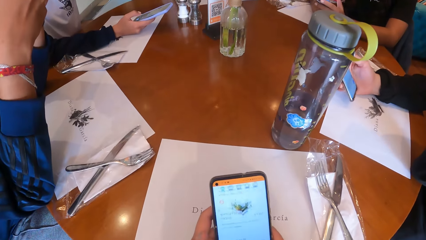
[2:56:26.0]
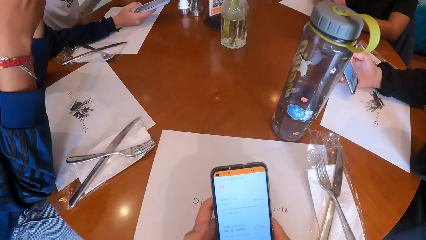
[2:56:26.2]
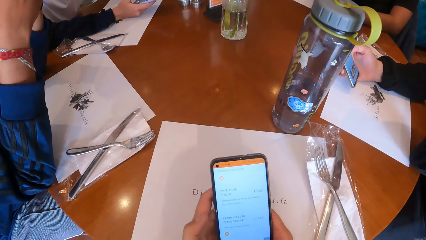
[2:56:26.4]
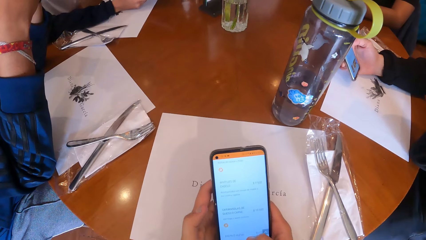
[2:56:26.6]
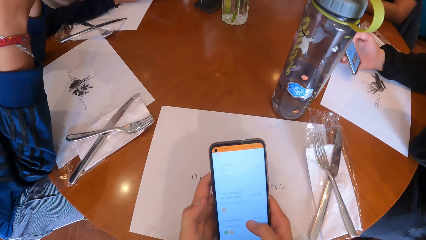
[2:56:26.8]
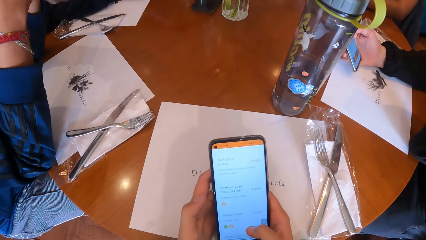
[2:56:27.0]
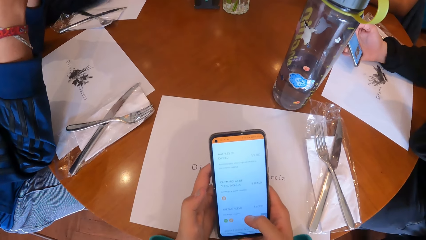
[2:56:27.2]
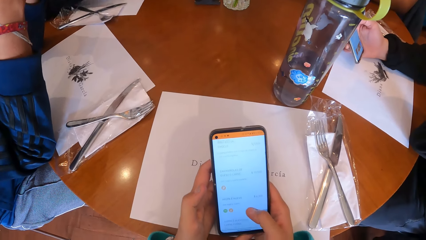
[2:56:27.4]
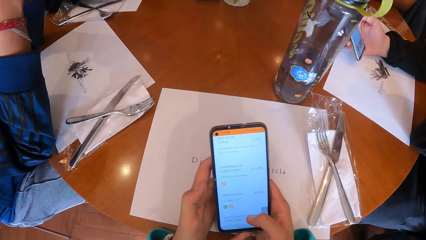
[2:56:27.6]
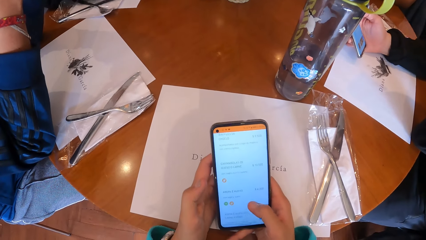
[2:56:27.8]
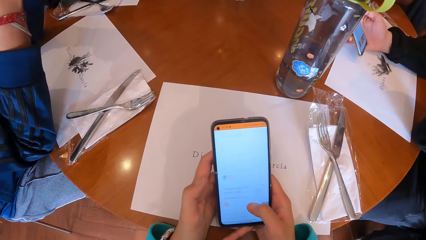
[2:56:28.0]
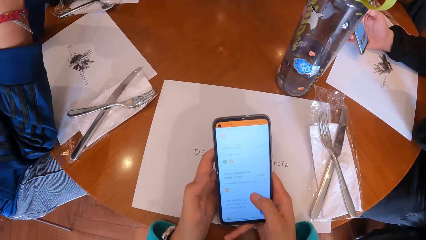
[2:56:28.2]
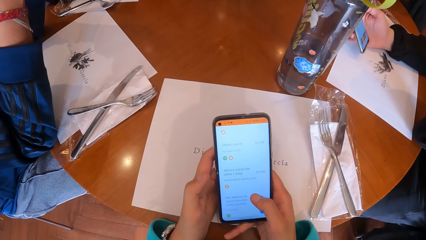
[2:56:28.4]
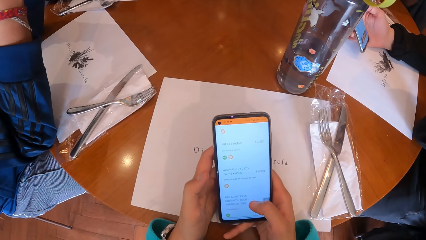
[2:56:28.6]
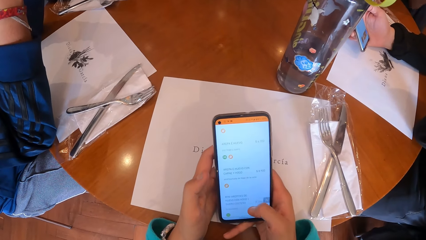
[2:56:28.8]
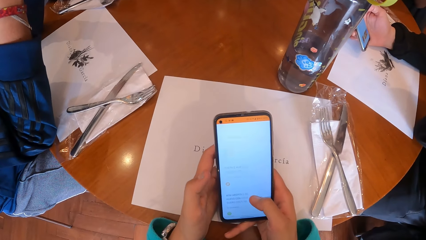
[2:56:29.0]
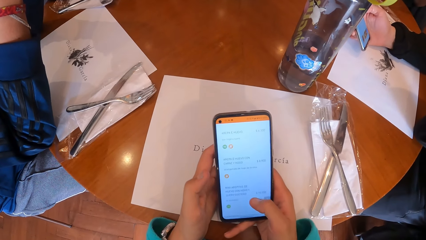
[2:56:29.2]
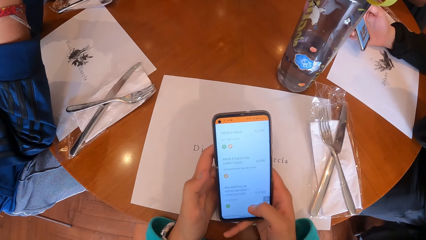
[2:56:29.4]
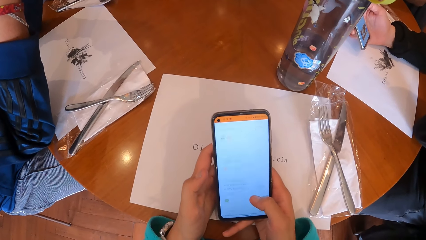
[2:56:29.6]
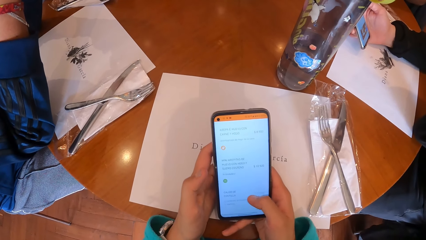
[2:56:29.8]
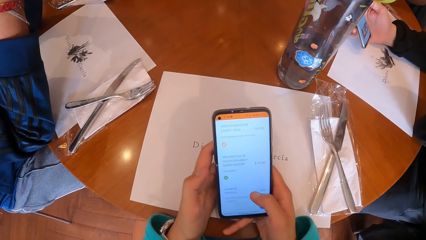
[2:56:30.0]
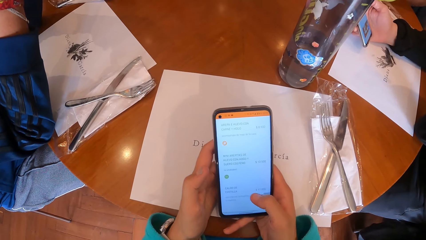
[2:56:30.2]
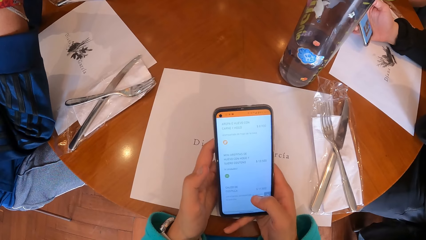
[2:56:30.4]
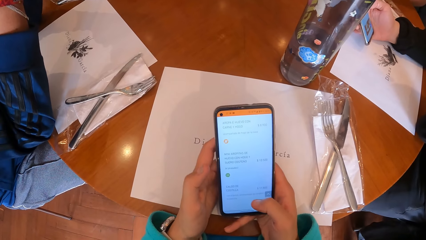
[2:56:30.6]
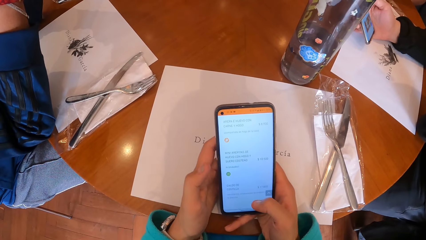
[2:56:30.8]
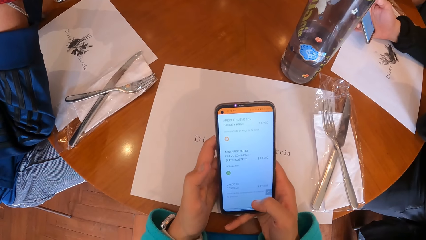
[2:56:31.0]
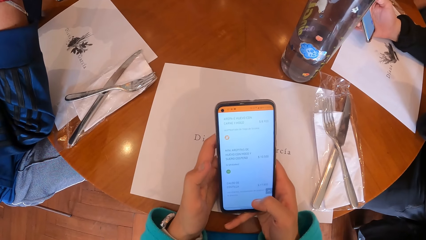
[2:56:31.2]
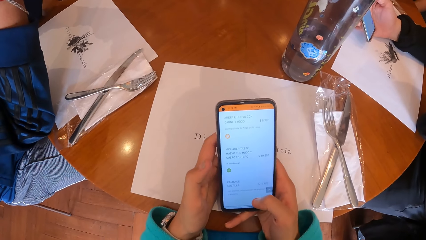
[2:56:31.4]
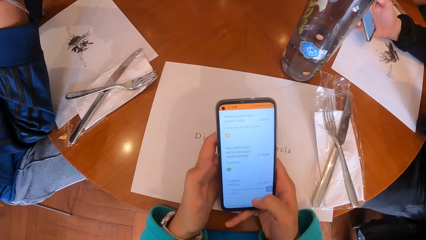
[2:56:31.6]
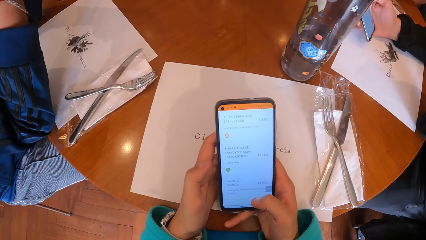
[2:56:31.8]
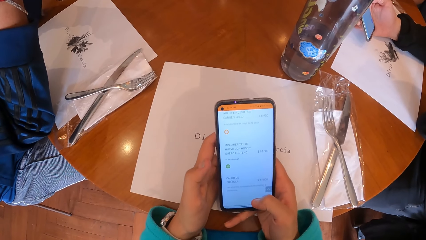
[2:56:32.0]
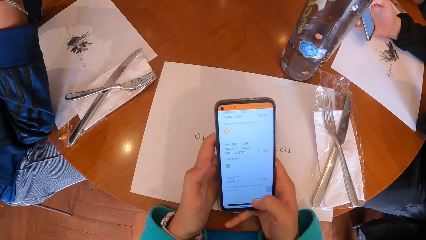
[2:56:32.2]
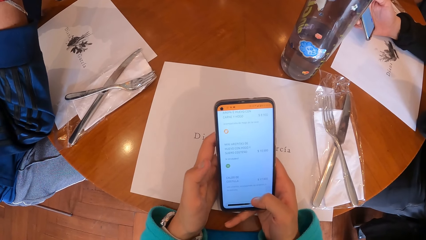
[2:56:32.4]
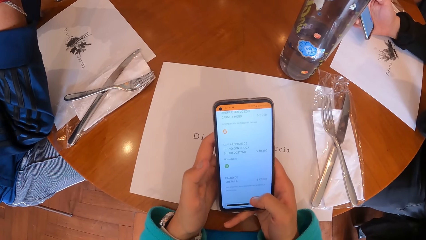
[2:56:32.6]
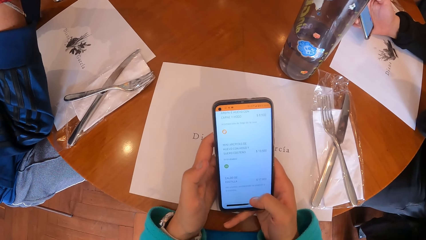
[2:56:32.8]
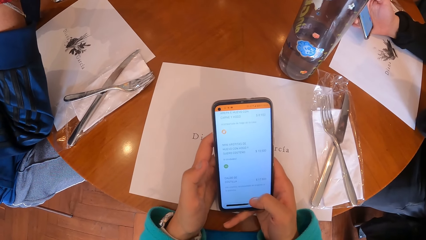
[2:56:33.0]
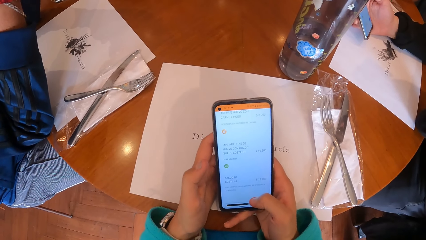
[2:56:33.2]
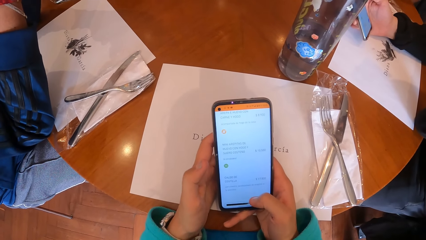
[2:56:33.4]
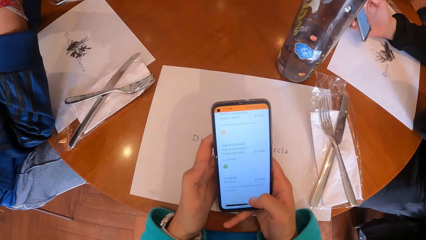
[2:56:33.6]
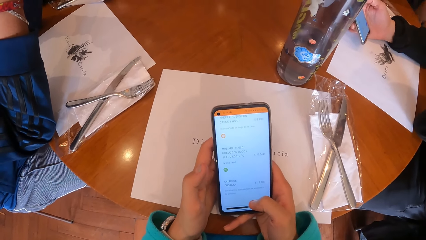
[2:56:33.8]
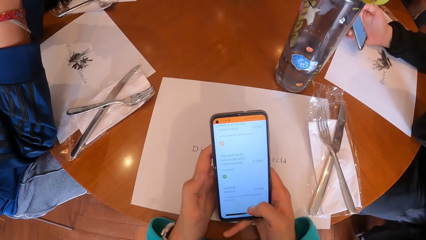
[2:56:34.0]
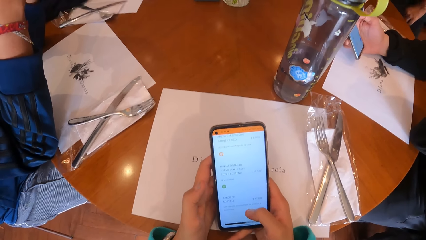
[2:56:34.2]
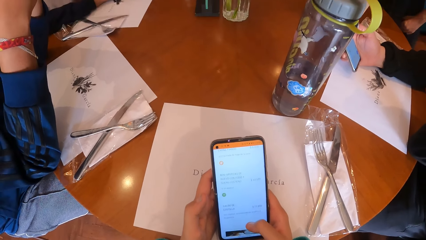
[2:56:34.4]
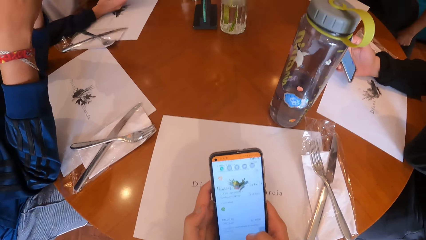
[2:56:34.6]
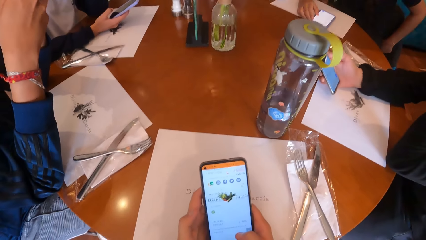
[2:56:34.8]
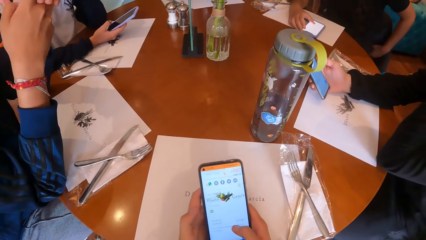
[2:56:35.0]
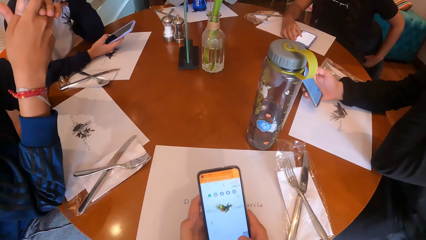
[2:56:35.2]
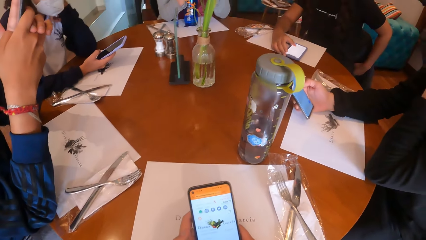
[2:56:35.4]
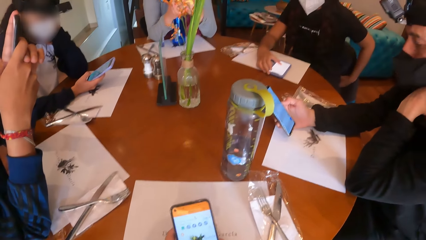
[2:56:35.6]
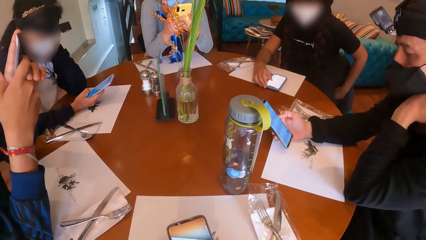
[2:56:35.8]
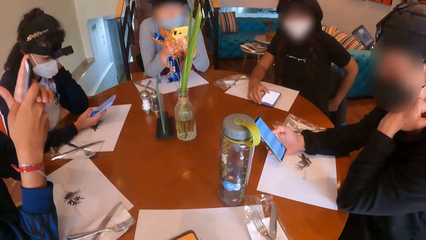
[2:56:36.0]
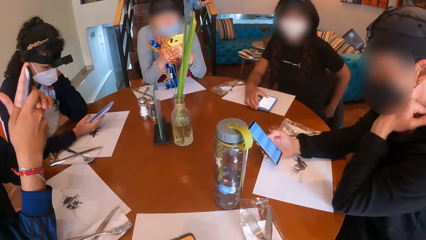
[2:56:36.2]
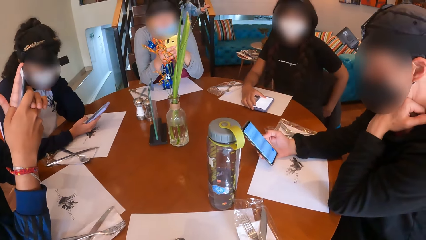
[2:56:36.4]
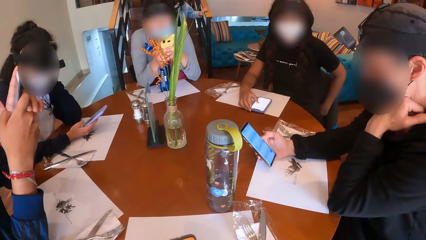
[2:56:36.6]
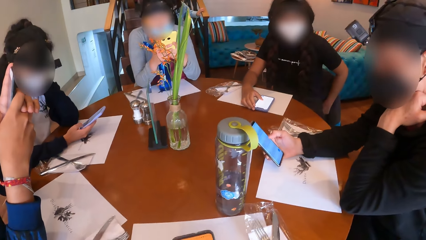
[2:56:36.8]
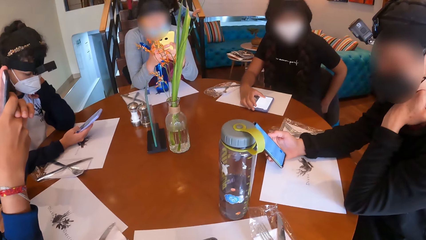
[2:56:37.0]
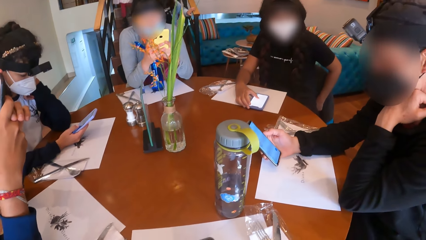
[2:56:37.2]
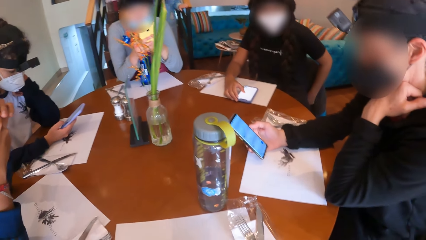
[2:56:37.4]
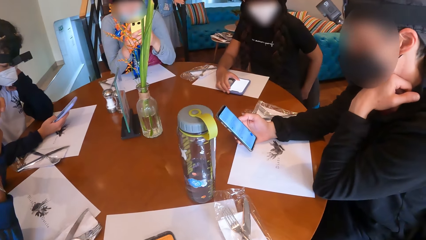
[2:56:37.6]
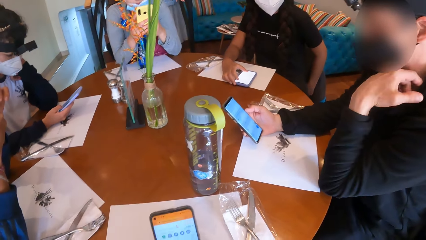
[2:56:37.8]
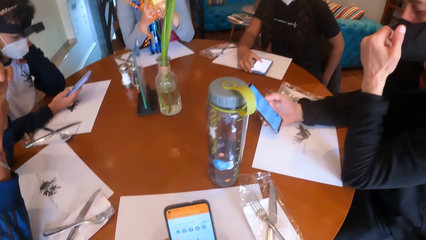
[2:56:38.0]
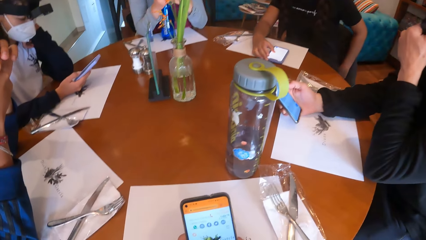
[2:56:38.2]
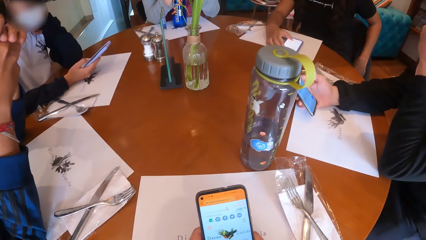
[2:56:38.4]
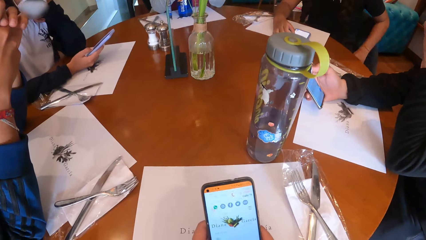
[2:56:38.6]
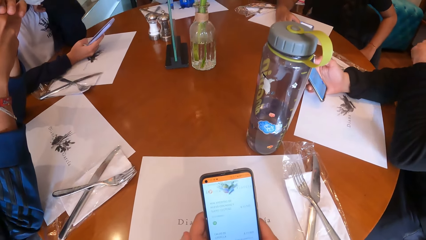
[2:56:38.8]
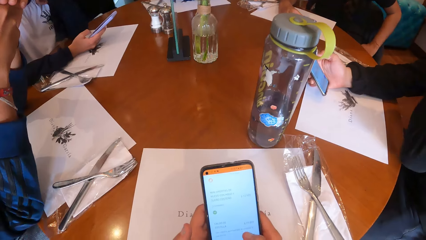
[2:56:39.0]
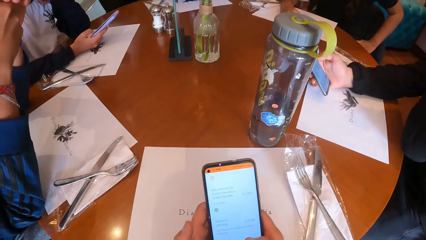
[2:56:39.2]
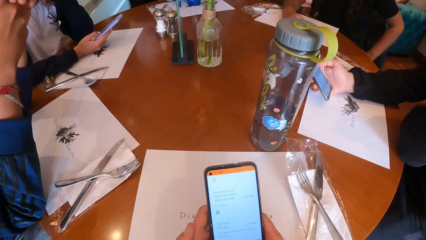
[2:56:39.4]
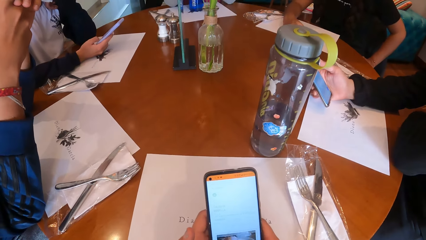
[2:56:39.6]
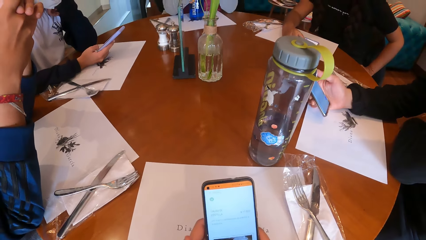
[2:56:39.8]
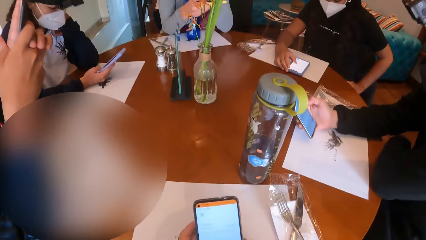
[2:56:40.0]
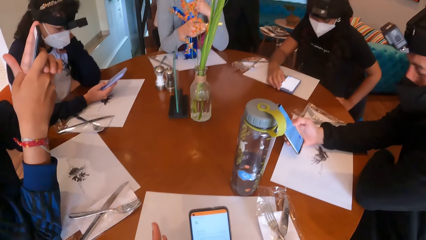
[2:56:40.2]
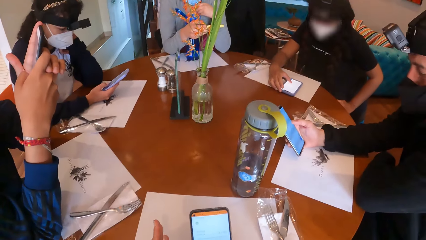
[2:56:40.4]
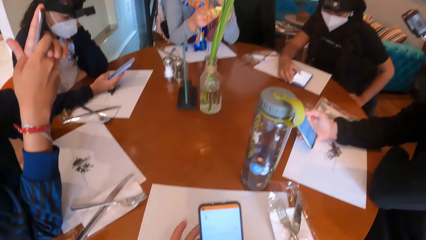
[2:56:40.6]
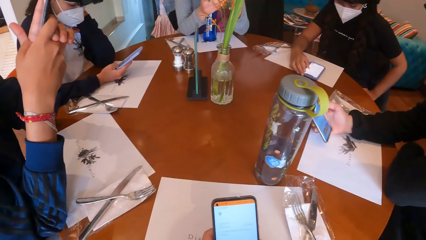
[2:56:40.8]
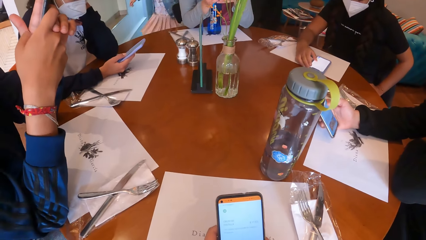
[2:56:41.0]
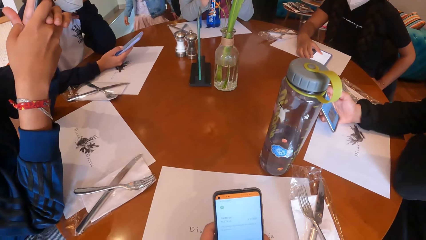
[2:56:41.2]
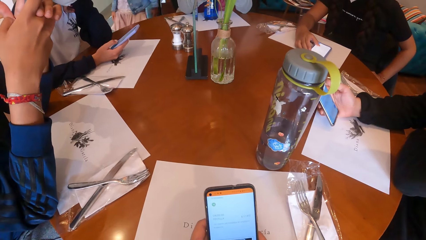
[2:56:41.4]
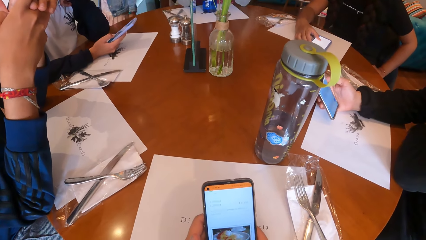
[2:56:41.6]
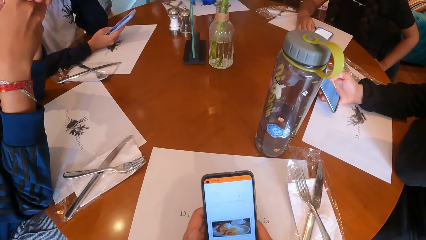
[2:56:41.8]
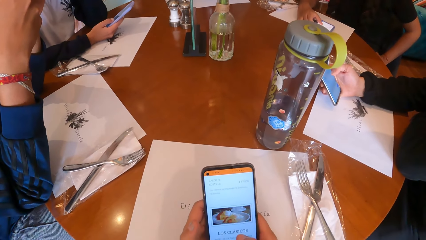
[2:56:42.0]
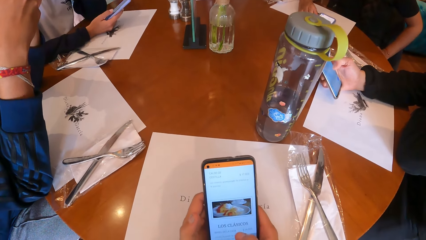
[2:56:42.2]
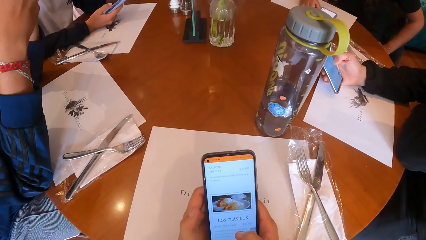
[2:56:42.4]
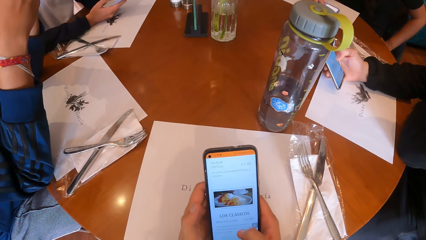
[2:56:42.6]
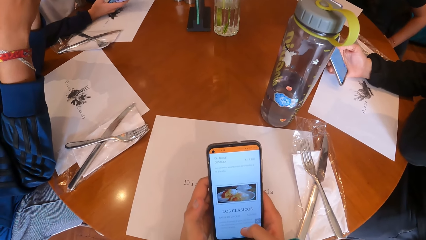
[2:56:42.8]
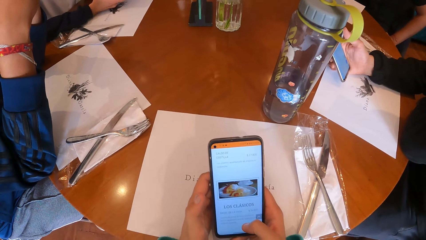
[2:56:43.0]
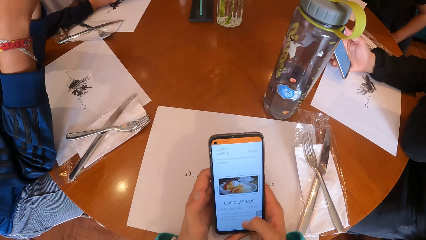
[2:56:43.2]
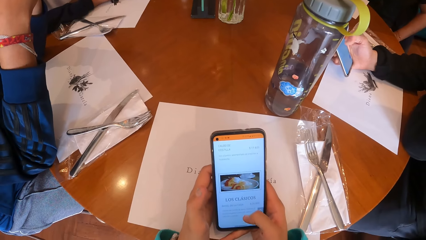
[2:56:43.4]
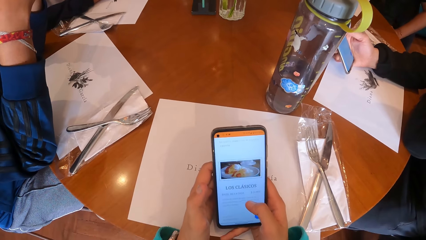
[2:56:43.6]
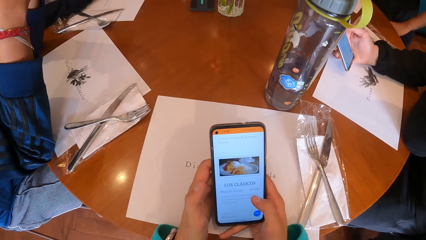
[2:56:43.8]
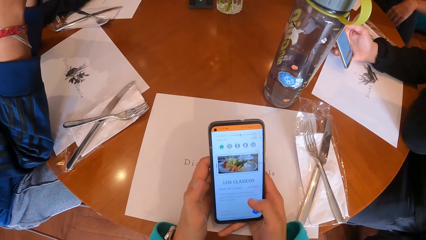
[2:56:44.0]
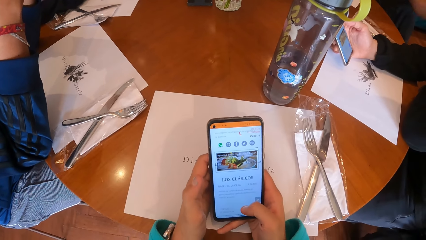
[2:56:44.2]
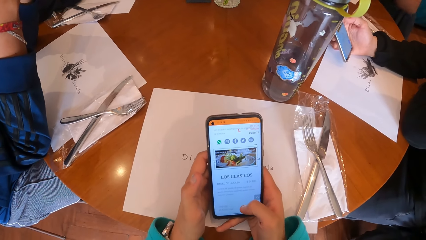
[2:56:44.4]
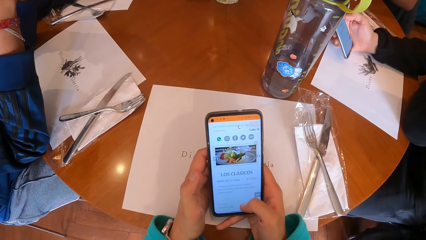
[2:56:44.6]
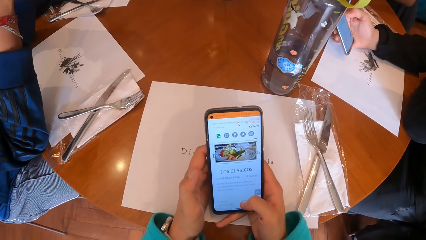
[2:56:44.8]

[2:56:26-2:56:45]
The camera wearer operates the cellphone with her right hand. A woman touches her jacket with her left hand. The woman operates her cellphone on the table with her right hand.
